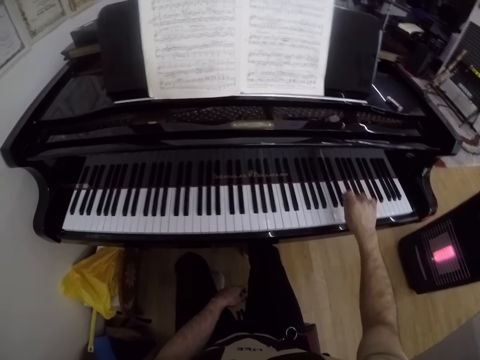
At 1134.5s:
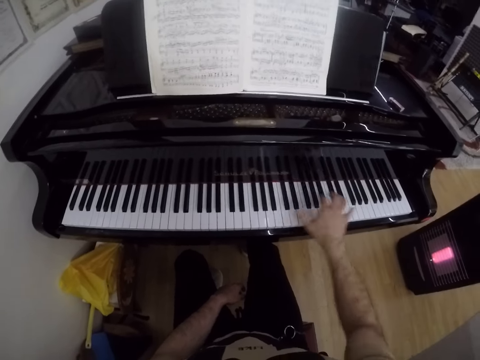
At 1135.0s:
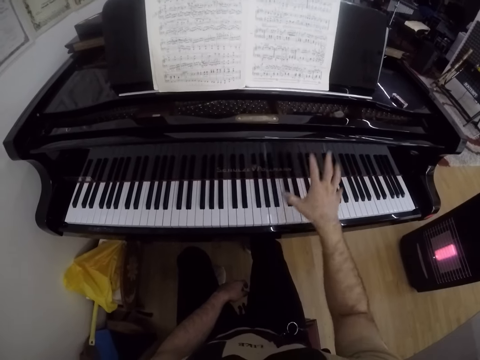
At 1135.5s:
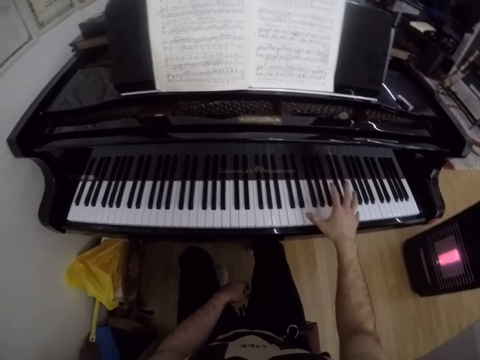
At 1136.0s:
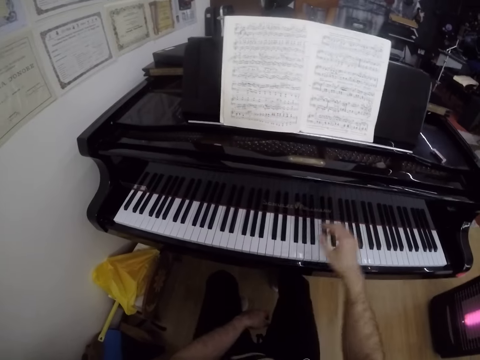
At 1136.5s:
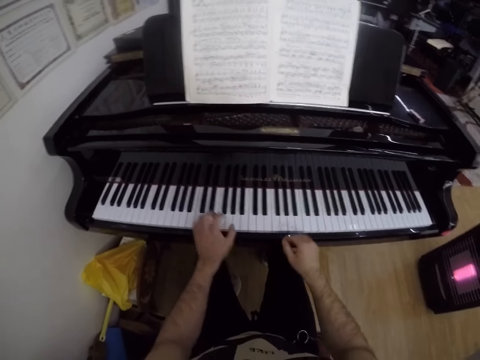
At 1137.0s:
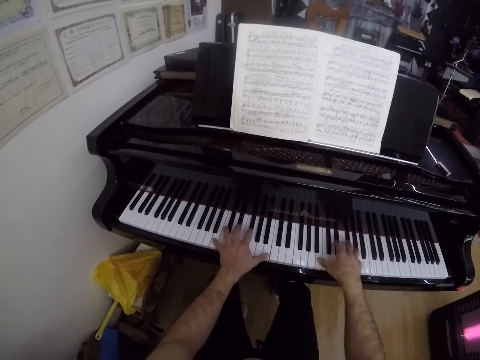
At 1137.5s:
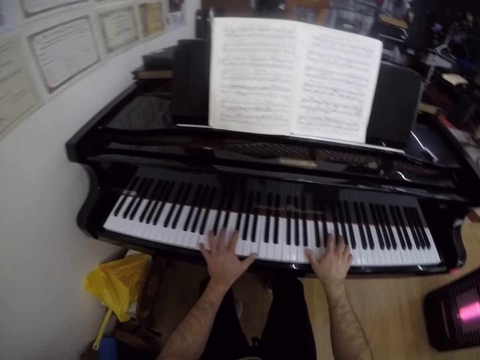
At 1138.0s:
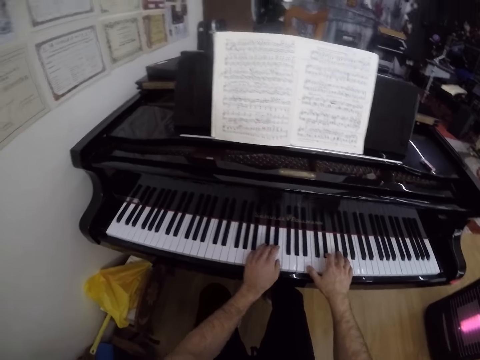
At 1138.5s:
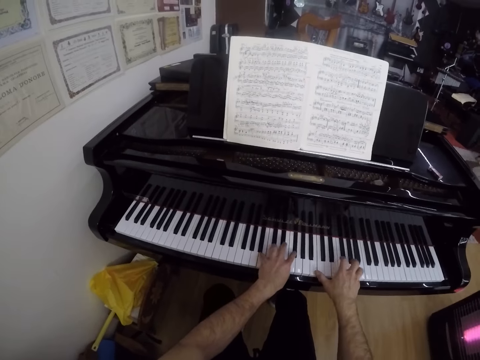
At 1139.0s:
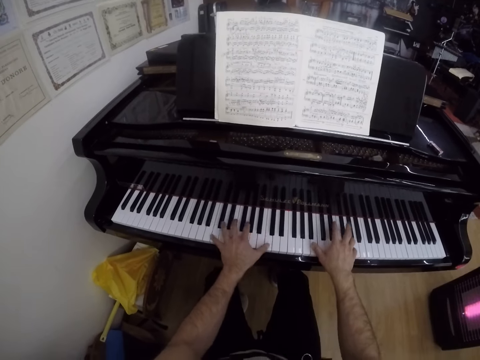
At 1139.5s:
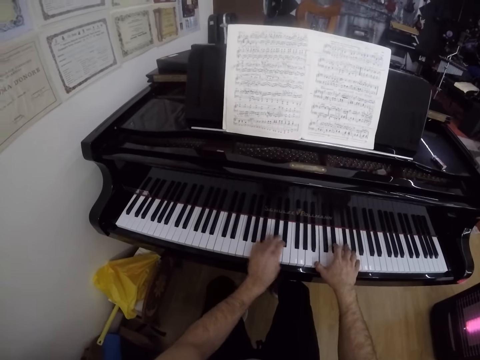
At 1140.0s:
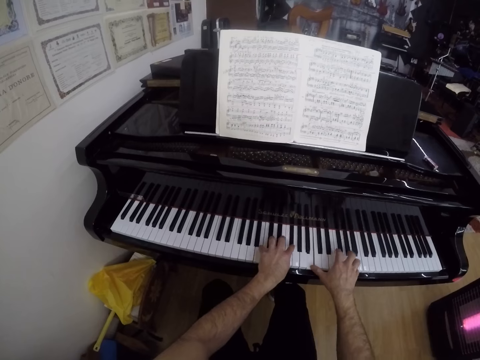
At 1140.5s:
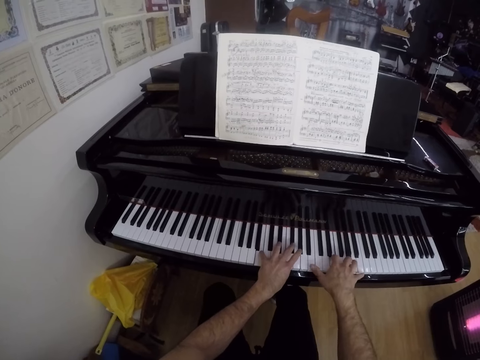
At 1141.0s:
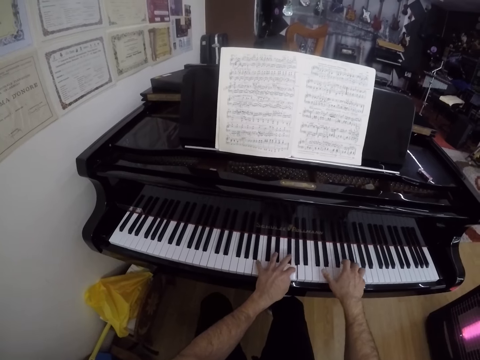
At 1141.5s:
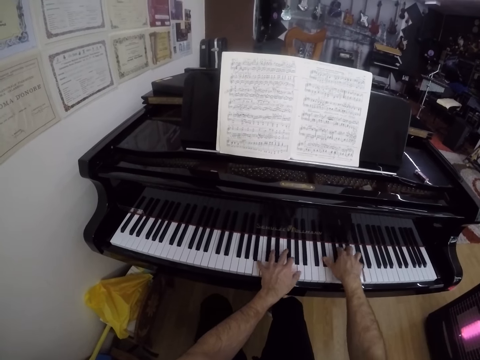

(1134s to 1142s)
The camera wearer stops playing the piano. They play the piano with both hands.

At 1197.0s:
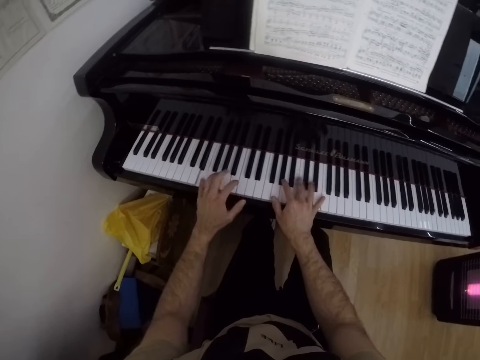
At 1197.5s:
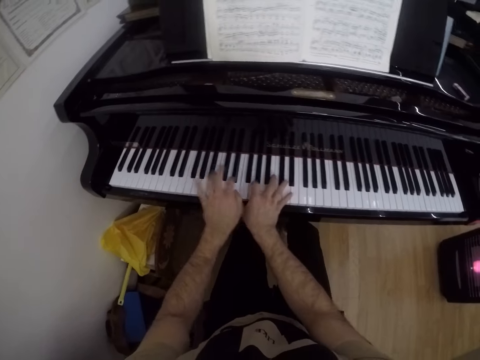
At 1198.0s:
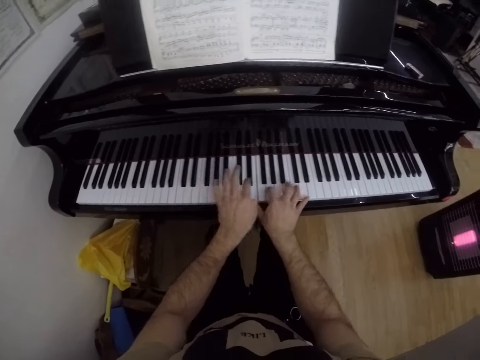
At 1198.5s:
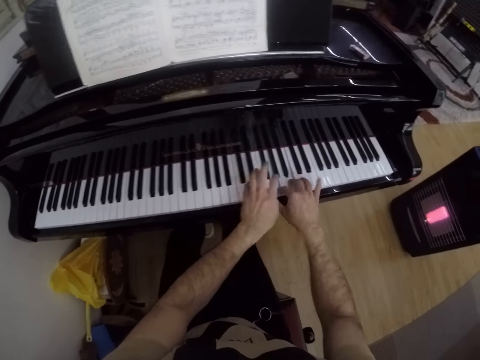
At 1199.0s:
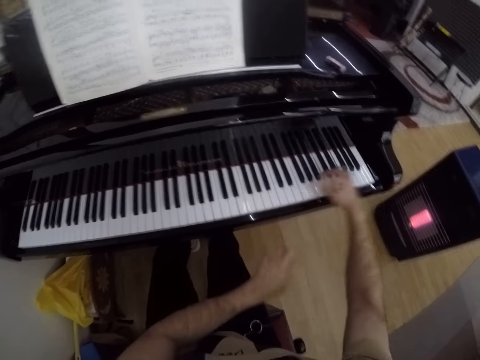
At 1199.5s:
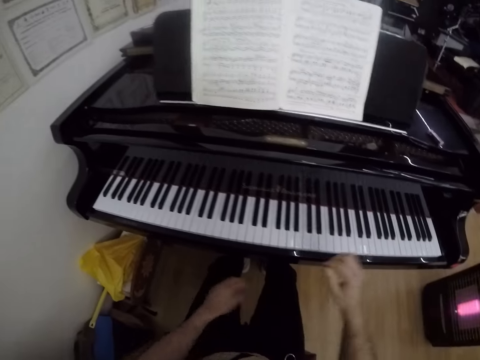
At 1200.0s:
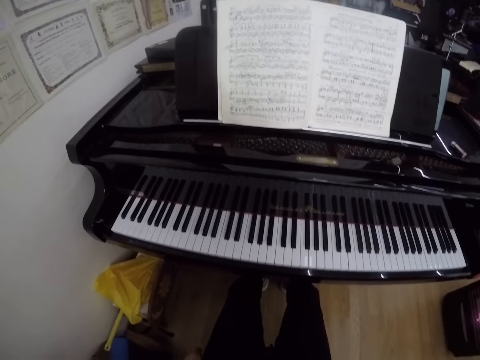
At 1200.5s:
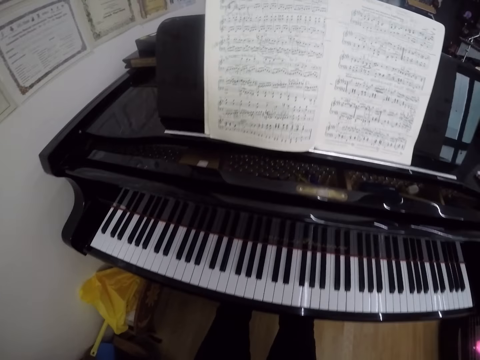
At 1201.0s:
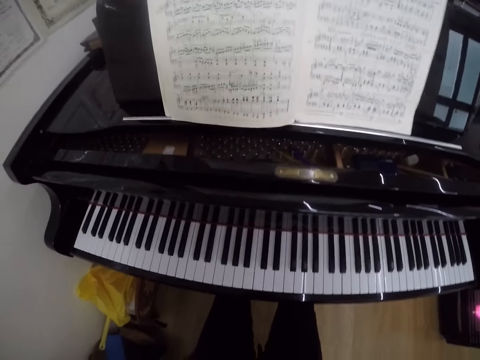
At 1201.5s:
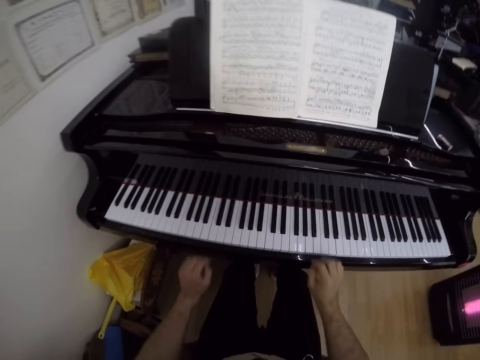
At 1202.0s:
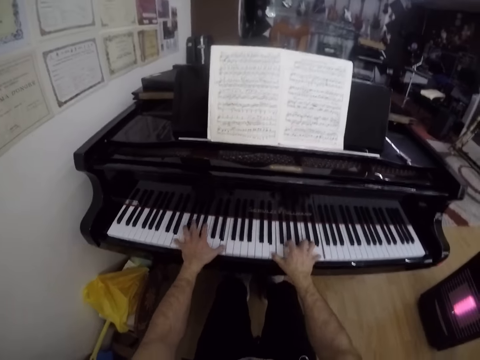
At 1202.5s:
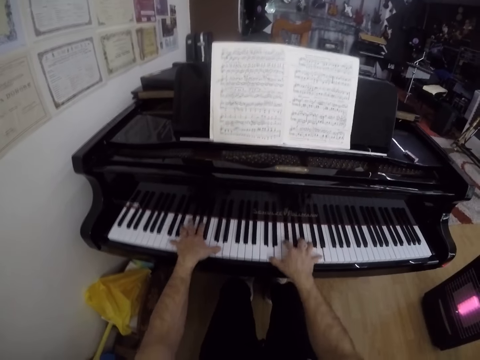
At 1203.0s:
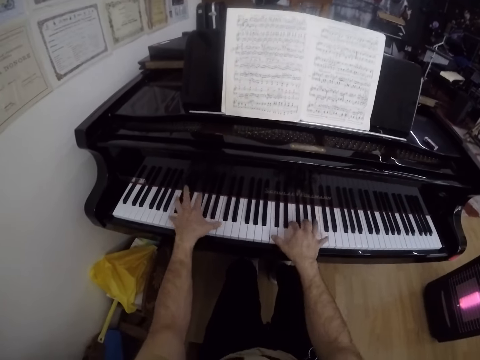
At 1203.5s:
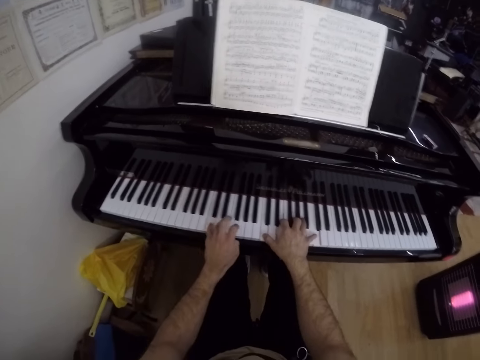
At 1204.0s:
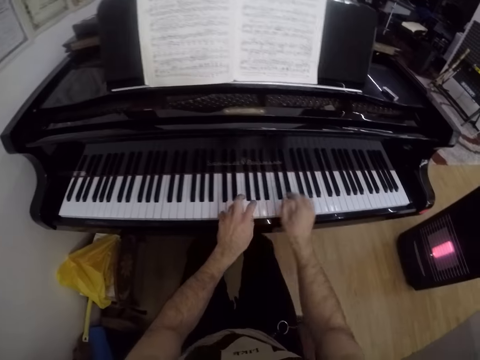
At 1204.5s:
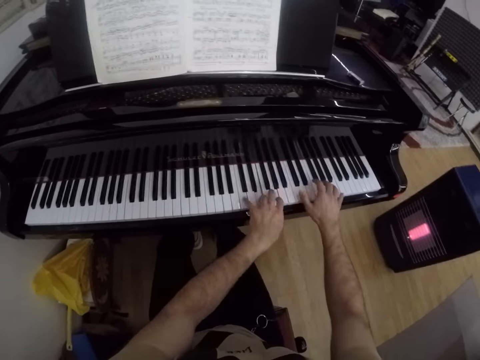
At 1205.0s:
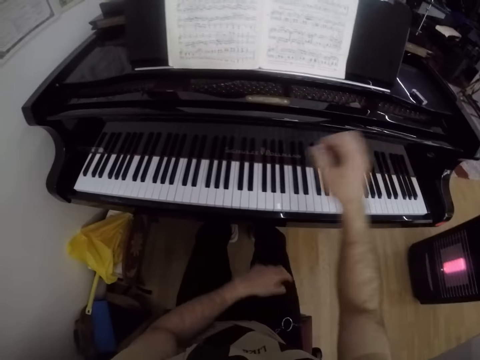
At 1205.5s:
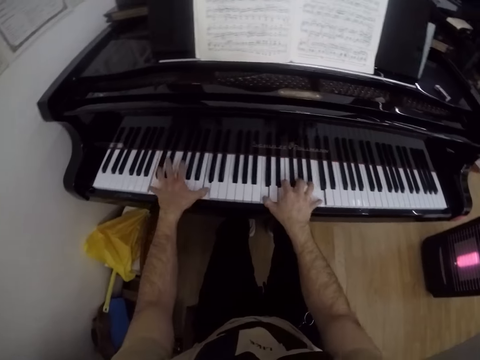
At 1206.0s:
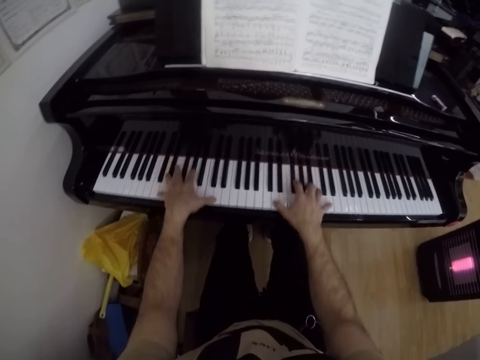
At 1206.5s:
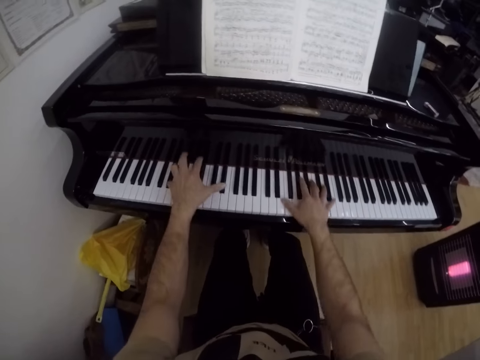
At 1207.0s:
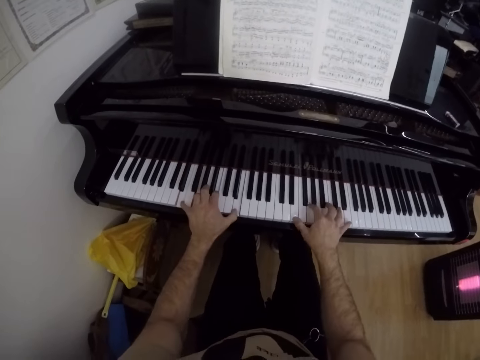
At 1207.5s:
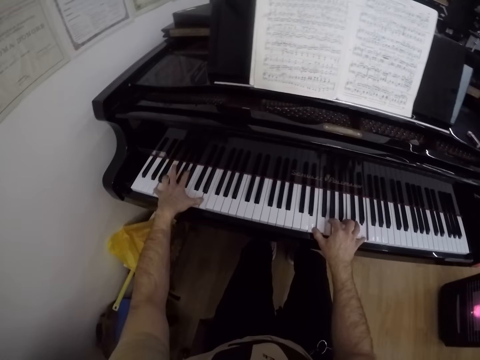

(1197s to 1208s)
The camera wearer stops playing the piano. They play the piano with both hands.

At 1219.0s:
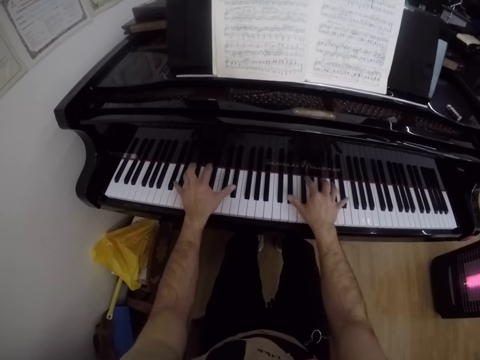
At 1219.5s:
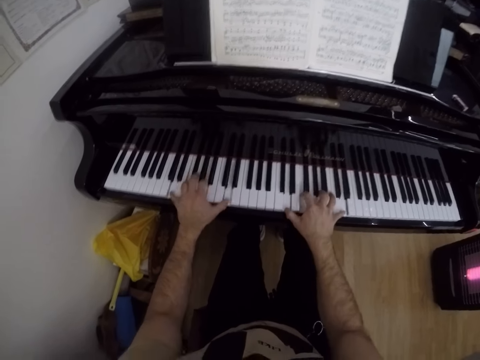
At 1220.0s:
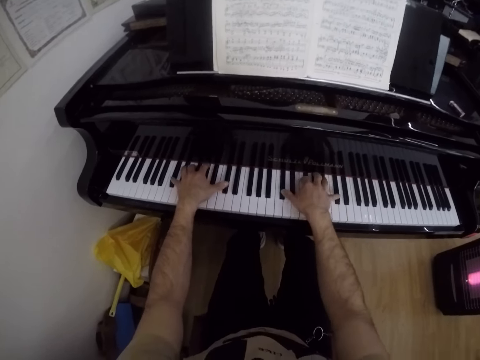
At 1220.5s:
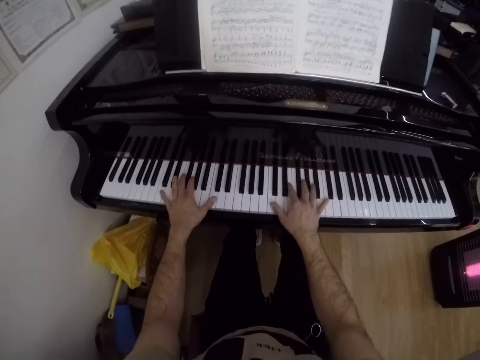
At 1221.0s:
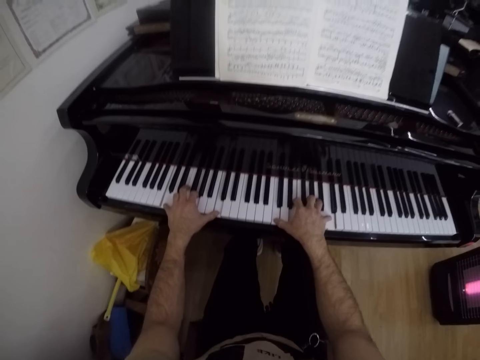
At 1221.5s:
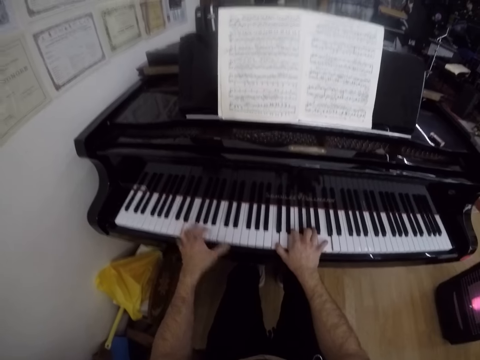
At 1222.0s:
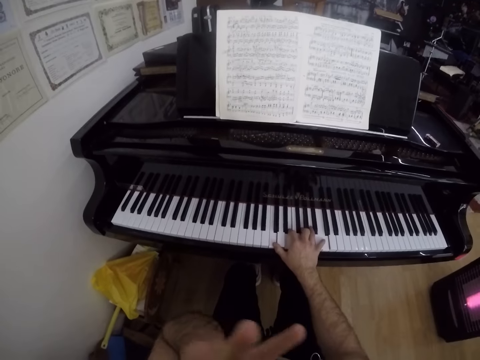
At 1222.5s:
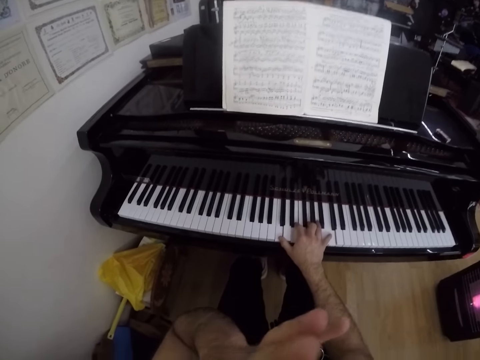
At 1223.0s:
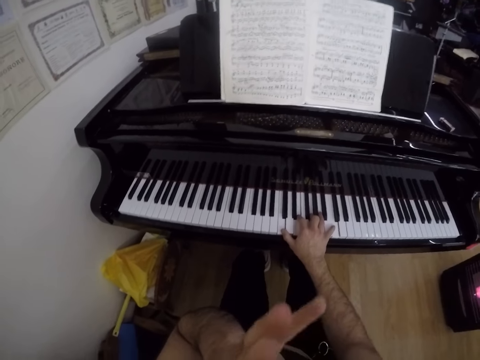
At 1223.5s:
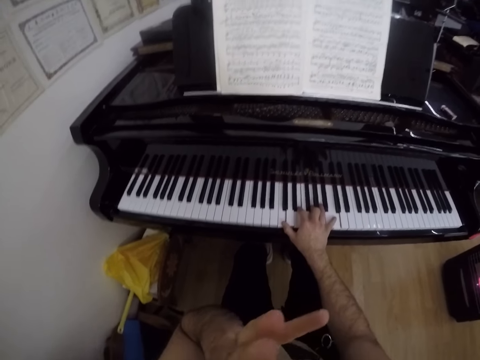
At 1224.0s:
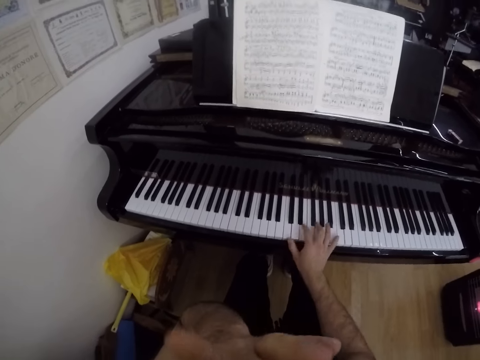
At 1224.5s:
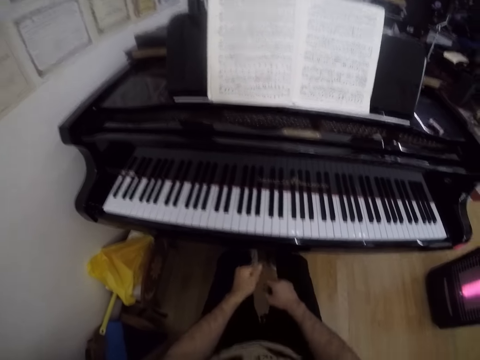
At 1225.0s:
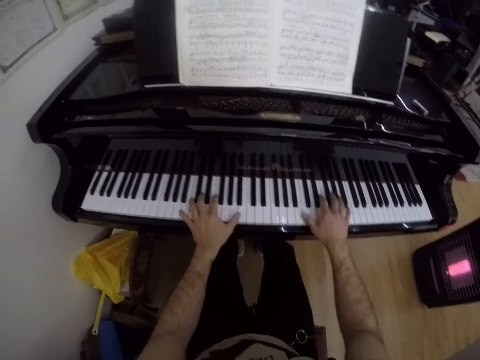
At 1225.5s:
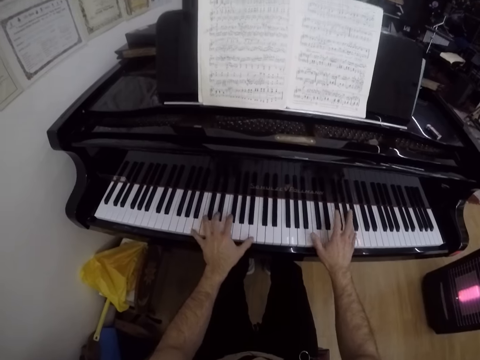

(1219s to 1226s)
The camera wearer touches his face with his left hand. He removes his right hand from the piano. He plays the piano with both hands.
